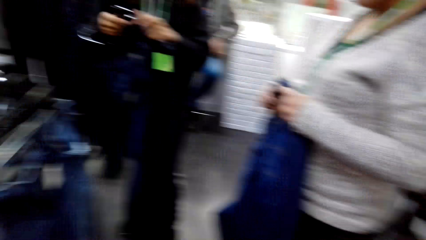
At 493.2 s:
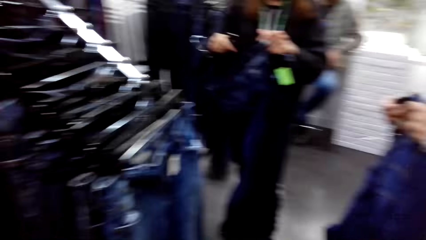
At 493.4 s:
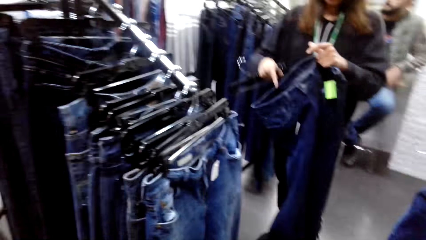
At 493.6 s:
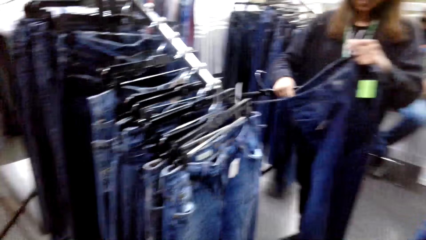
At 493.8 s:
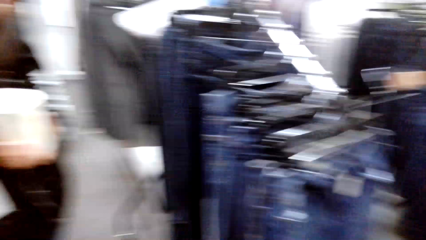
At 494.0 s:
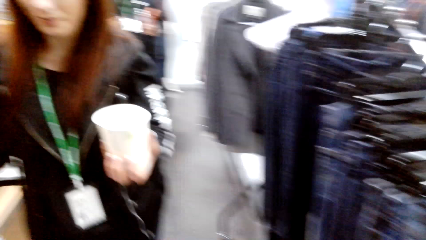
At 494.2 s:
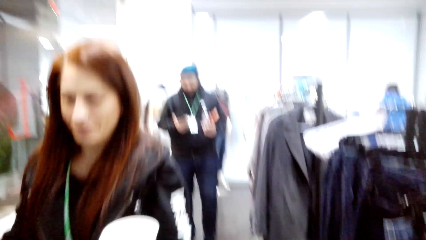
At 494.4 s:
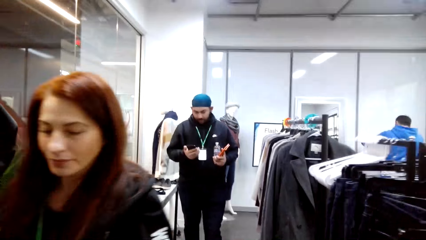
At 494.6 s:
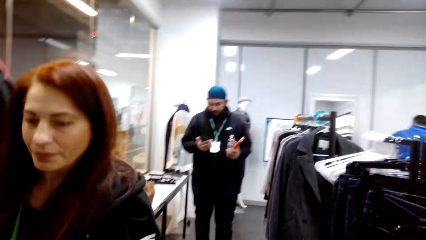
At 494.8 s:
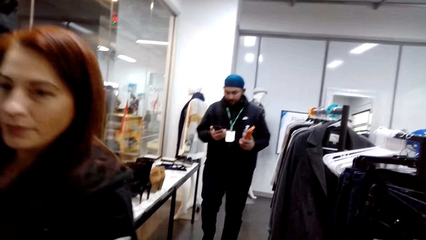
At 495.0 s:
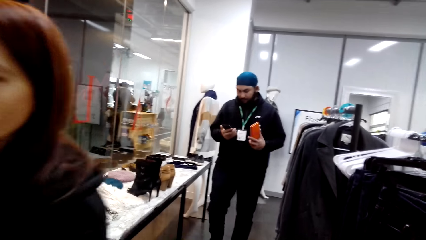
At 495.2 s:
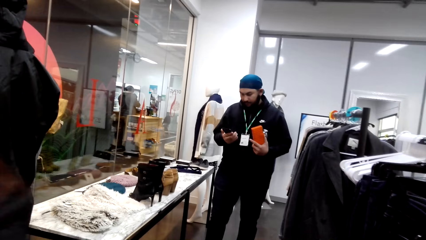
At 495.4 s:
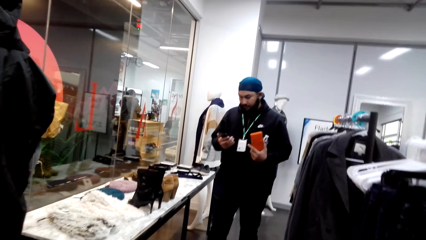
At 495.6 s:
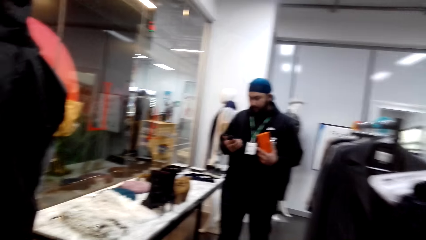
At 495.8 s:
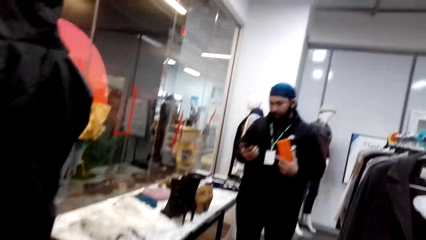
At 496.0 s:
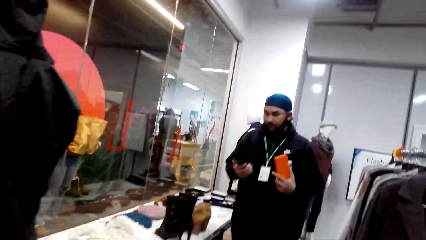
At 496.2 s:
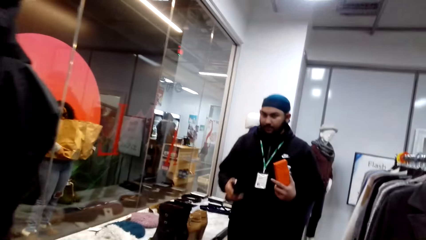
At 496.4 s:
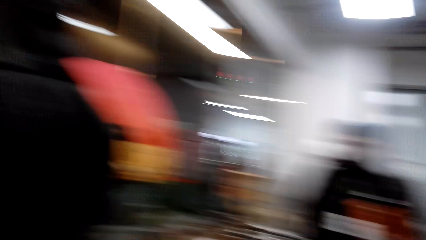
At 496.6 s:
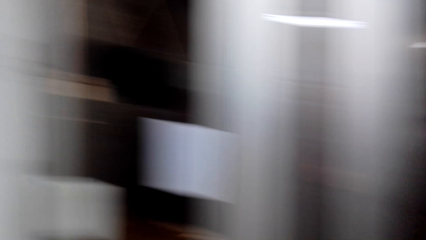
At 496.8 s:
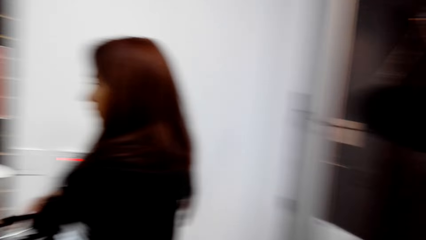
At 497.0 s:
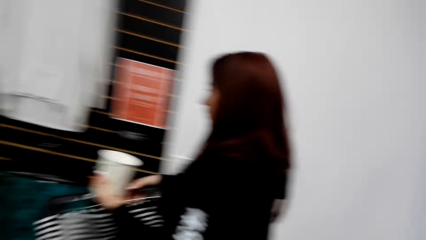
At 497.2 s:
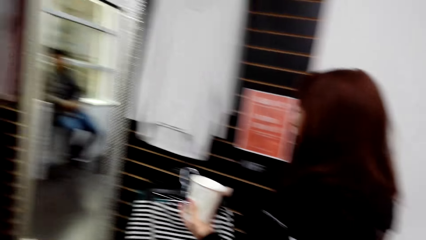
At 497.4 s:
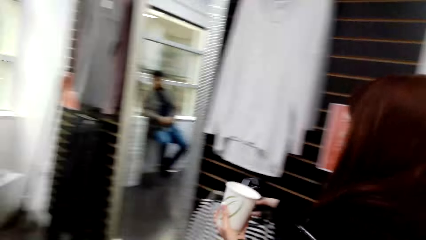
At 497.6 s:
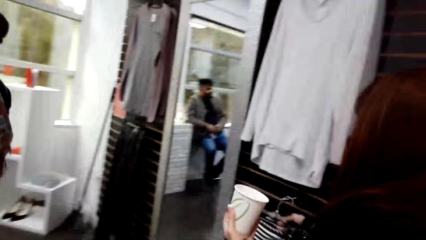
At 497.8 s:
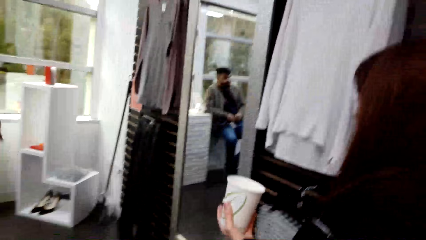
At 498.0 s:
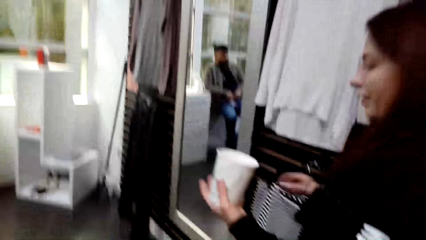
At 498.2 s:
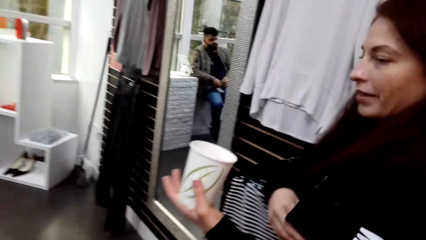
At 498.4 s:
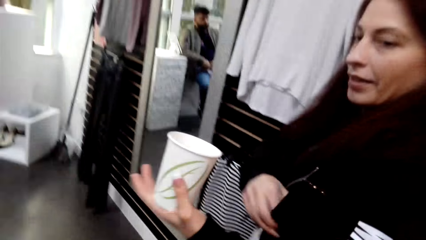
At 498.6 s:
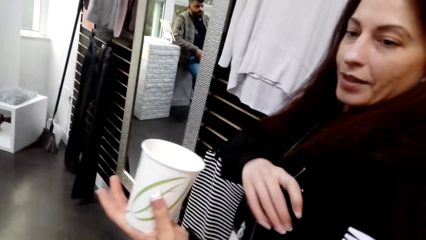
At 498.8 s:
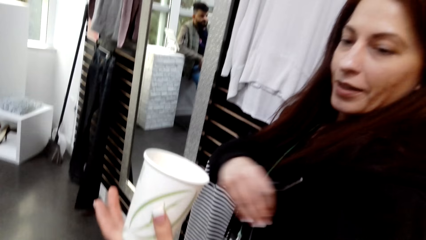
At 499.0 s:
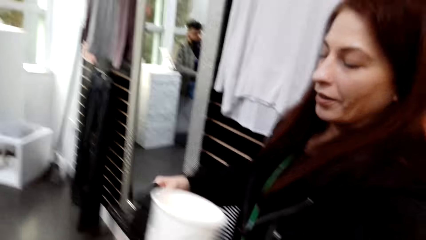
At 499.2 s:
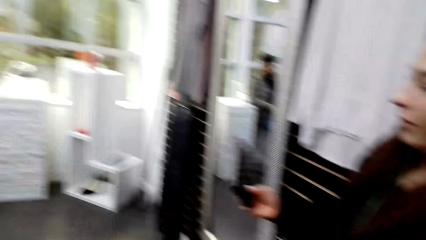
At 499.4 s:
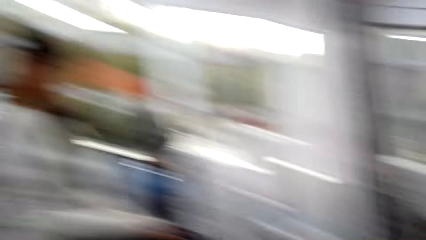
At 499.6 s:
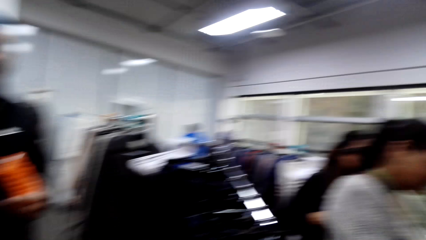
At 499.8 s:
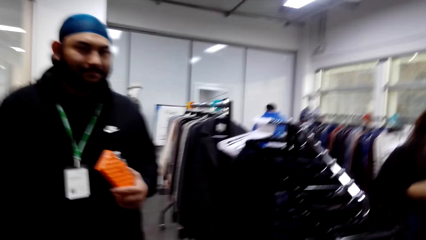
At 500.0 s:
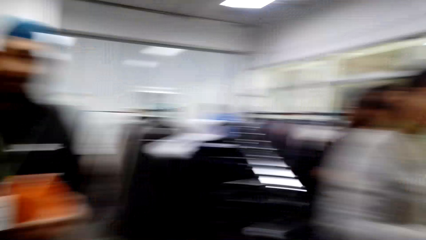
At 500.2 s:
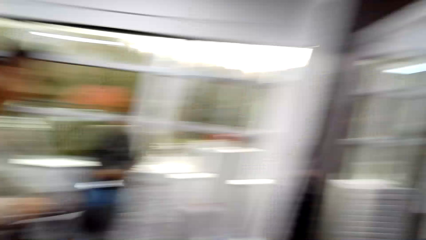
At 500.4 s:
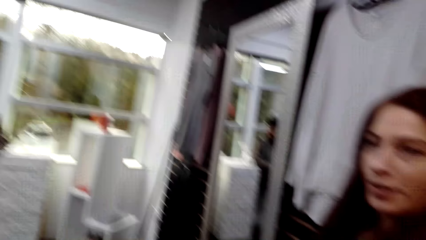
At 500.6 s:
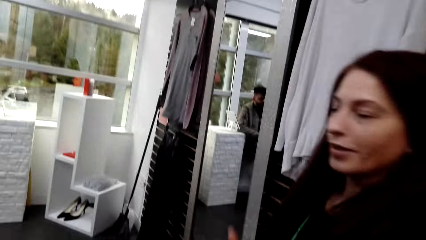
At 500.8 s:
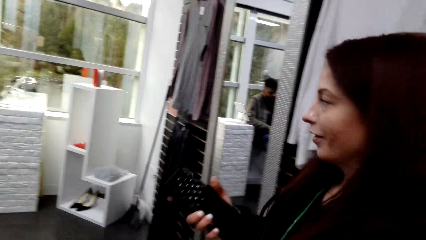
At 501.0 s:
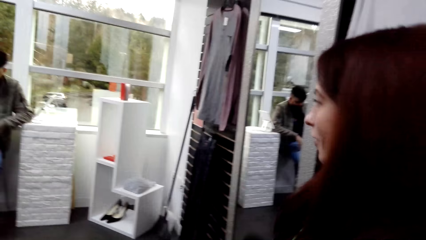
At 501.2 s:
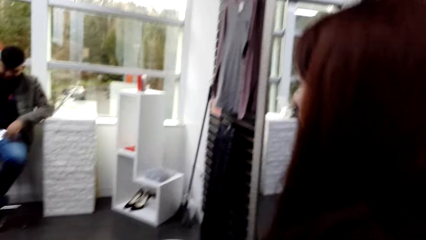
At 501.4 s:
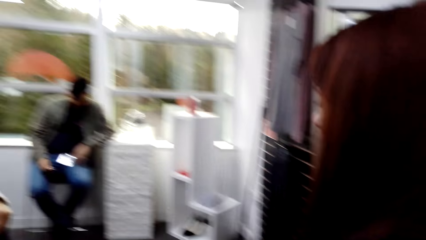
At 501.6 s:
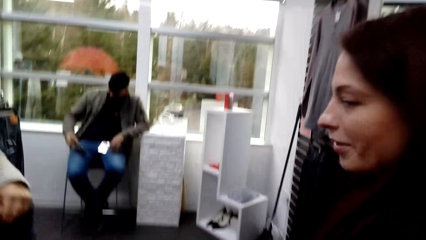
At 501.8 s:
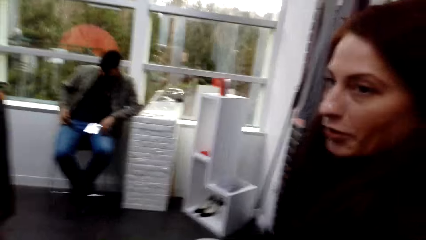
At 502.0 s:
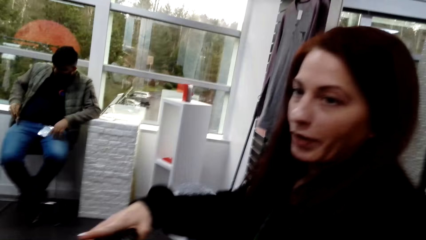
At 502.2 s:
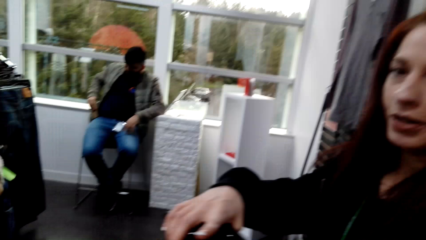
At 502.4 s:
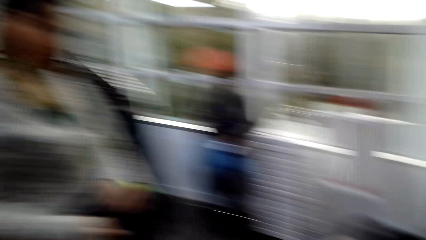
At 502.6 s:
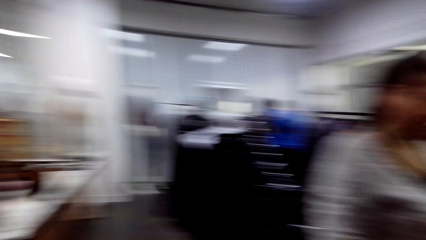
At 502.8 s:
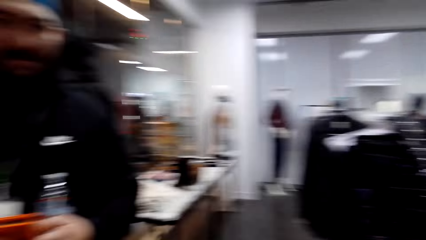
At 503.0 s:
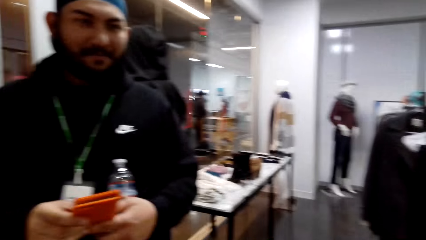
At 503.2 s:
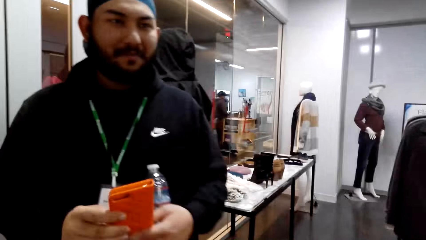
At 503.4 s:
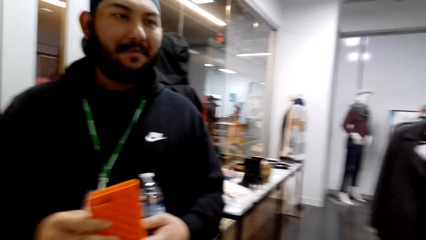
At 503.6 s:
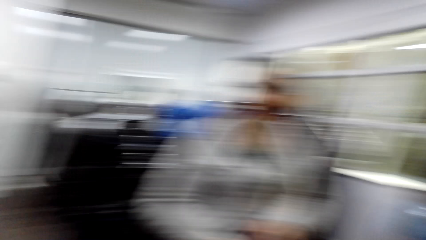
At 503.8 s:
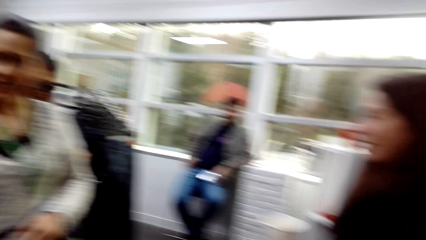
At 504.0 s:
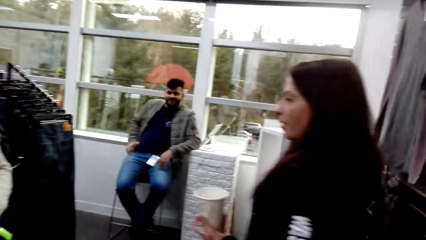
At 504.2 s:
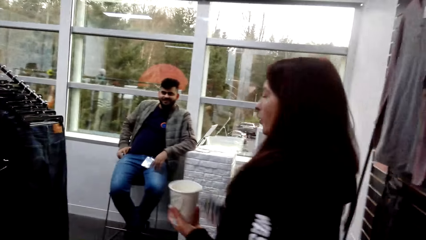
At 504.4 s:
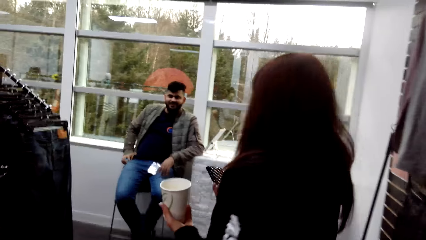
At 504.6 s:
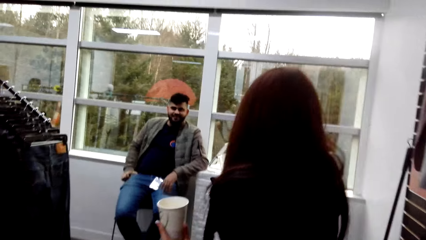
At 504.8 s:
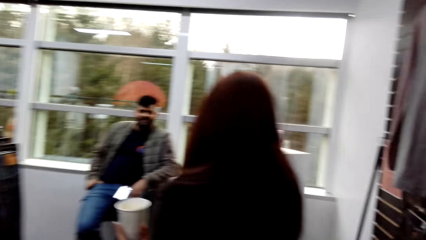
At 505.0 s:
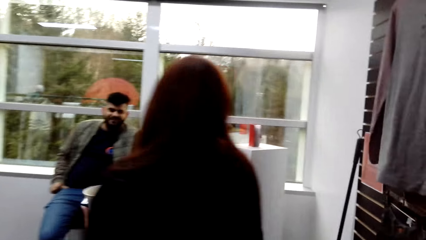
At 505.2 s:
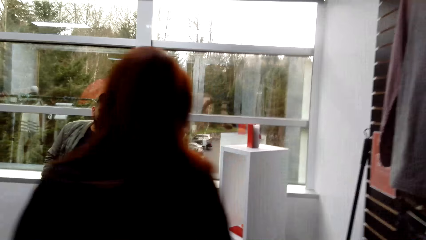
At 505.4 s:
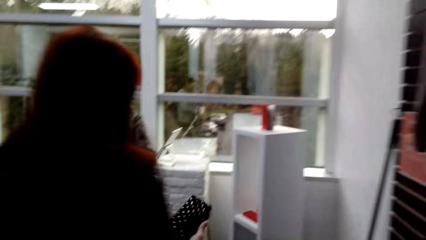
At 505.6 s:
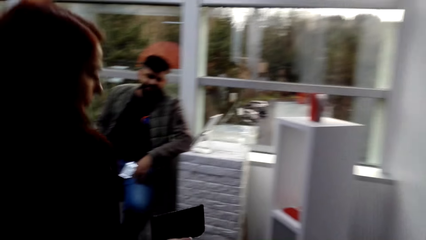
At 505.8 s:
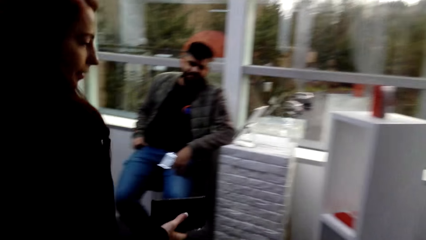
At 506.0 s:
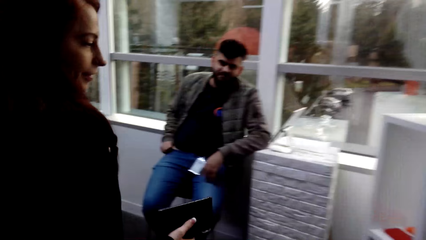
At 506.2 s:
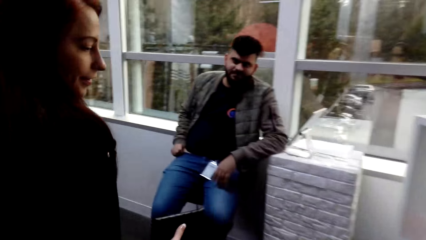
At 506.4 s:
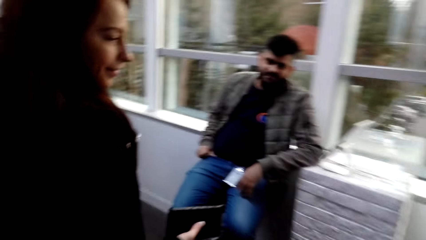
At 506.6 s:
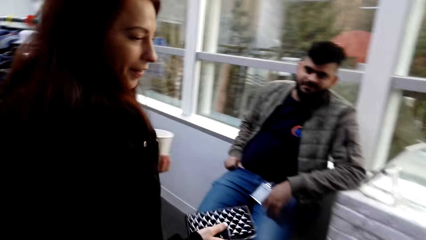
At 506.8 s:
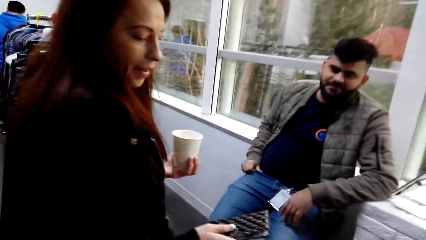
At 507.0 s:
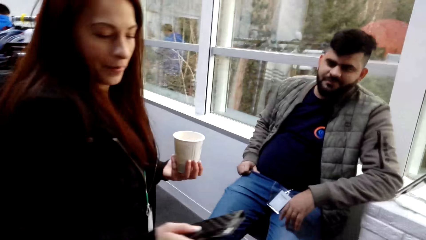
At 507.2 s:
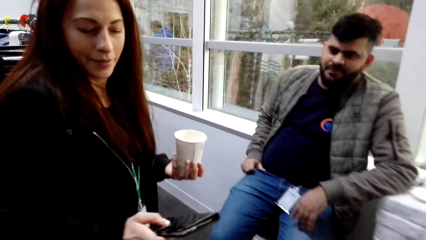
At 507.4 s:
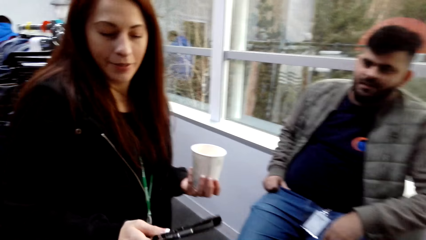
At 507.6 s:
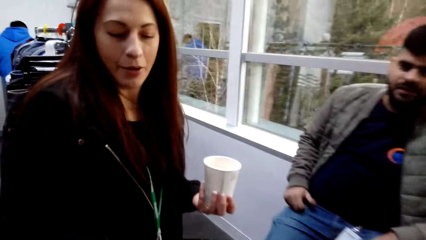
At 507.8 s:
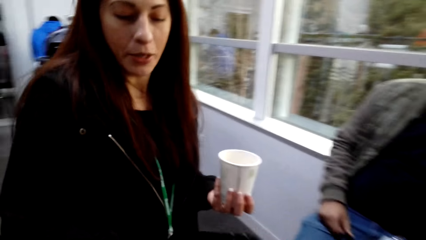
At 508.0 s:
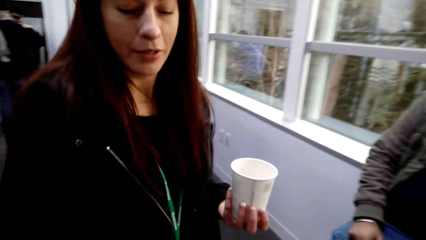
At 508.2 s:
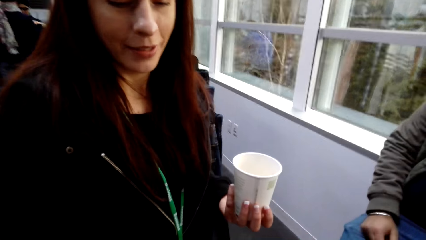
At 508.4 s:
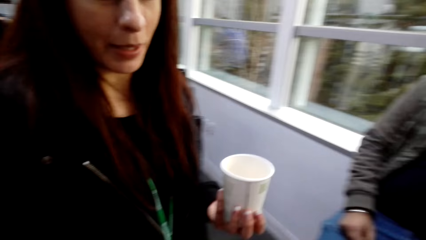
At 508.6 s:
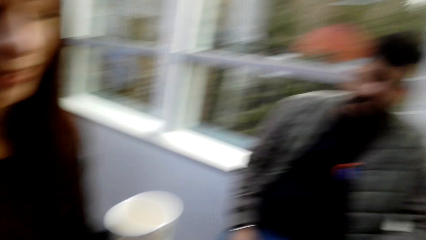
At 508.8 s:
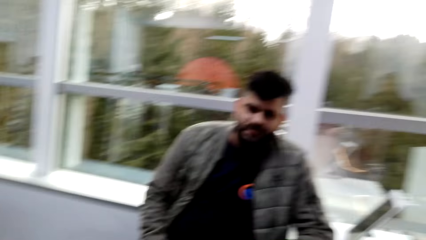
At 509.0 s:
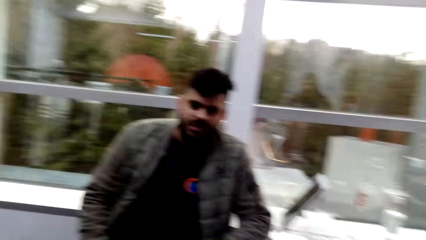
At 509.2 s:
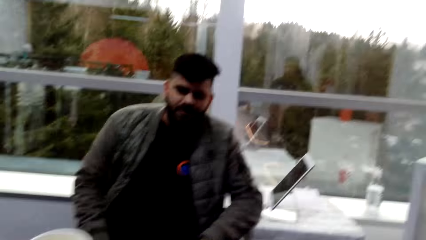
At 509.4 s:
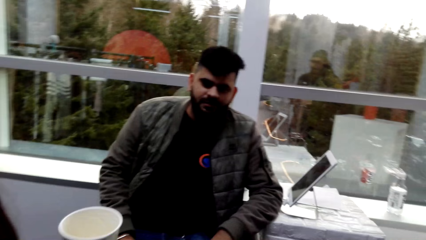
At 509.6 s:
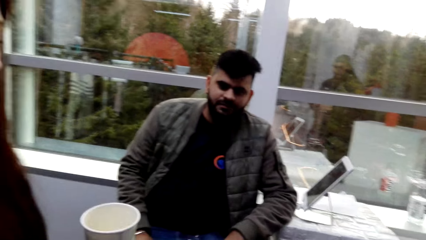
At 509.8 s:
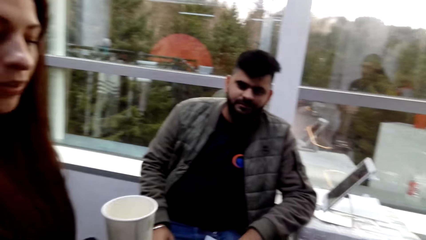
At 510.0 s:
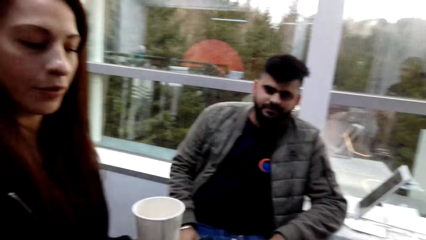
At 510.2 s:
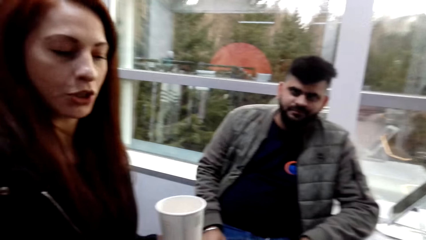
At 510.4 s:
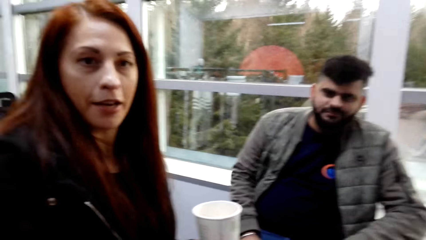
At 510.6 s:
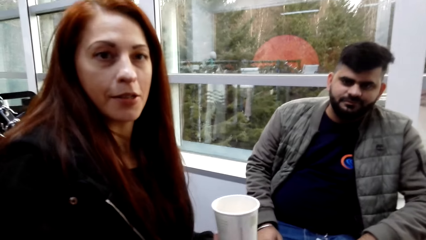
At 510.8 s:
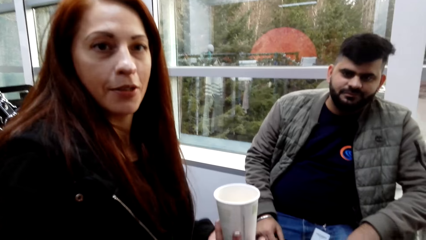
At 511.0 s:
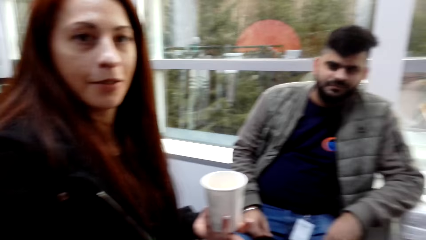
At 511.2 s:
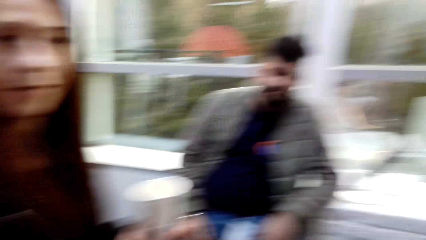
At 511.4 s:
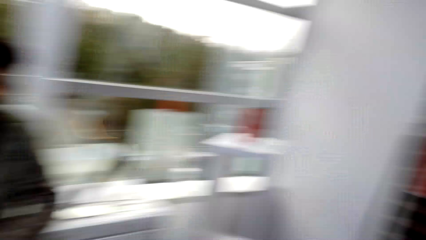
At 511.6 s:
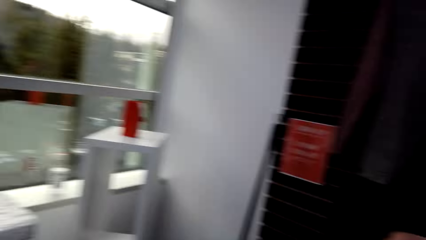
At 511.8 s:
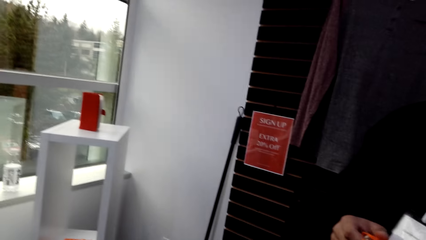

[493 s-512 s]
The camera wearer walks in the clothes store. A man looks at his phone. The camera wearer talks to a woman. The woman walks in the clothes store. Another woman operates the phone. The camera wearer walks in the clothes store. The first woman holds a purse.
